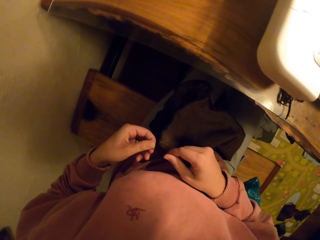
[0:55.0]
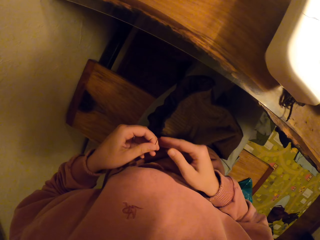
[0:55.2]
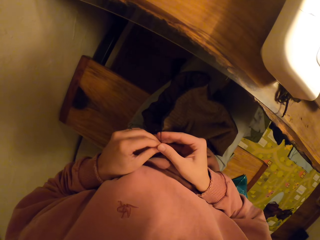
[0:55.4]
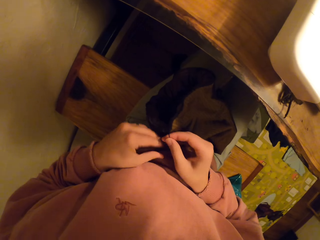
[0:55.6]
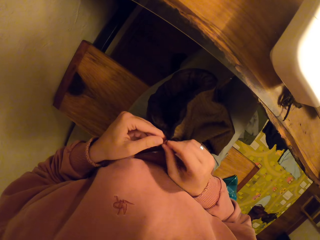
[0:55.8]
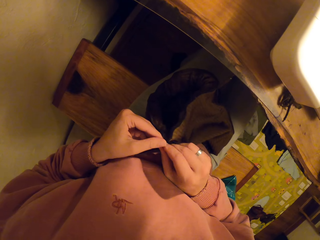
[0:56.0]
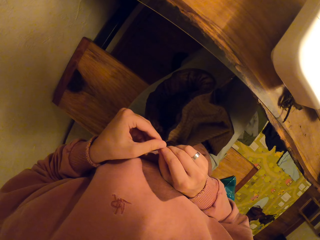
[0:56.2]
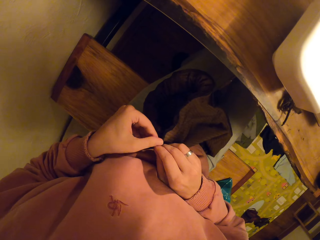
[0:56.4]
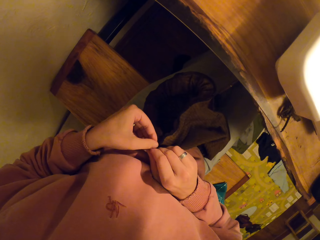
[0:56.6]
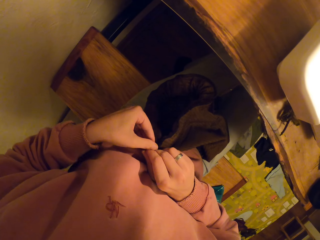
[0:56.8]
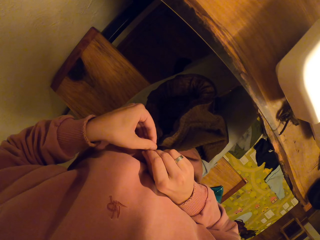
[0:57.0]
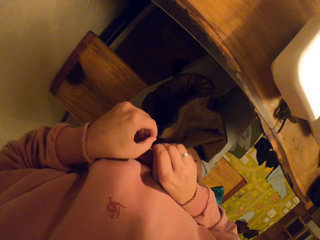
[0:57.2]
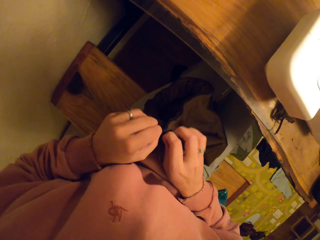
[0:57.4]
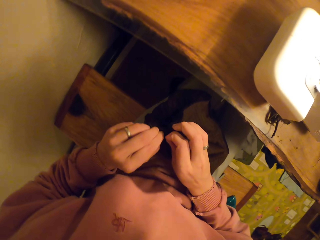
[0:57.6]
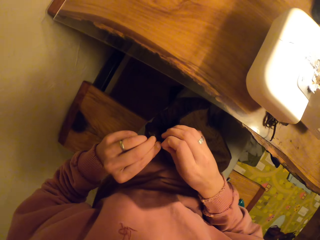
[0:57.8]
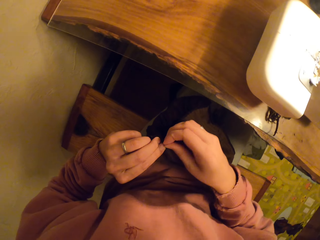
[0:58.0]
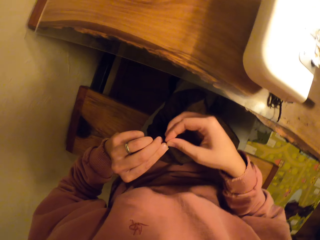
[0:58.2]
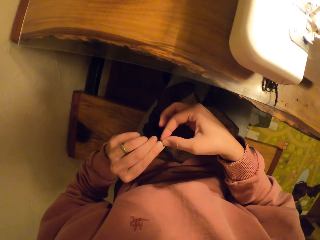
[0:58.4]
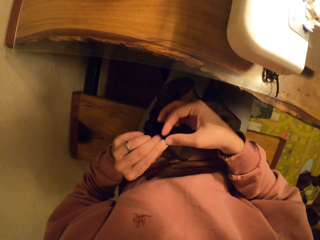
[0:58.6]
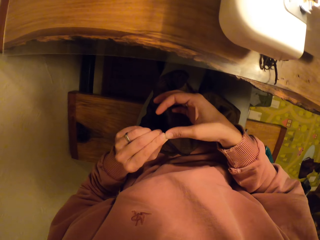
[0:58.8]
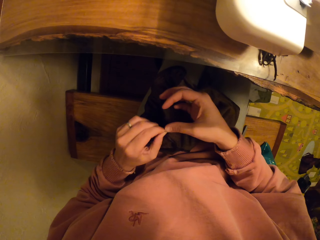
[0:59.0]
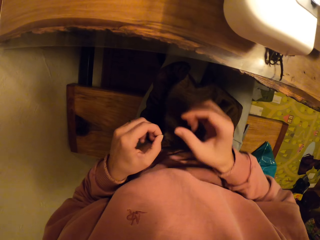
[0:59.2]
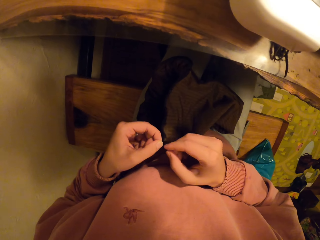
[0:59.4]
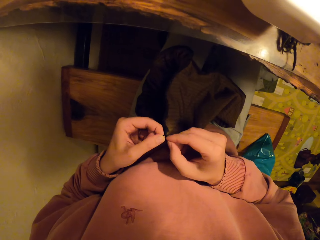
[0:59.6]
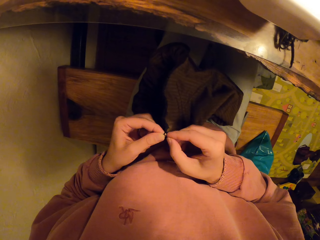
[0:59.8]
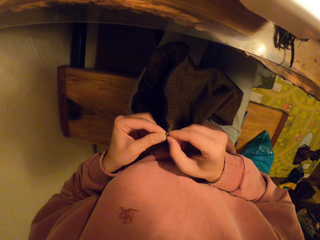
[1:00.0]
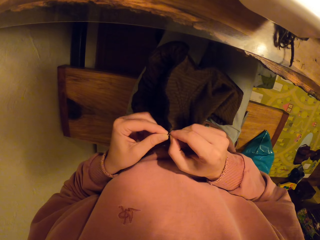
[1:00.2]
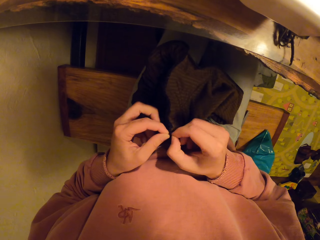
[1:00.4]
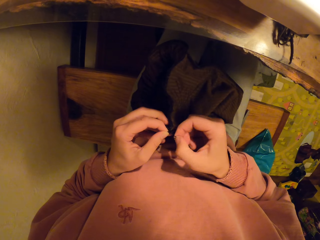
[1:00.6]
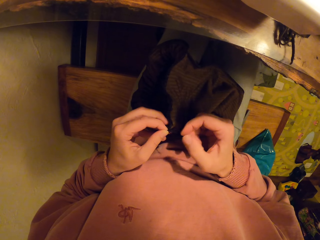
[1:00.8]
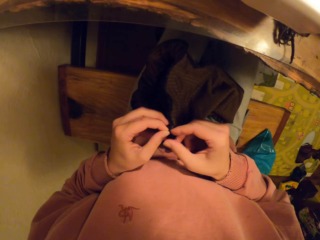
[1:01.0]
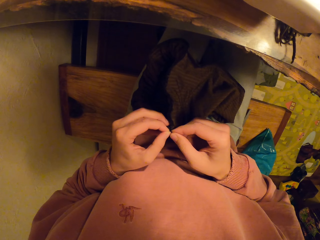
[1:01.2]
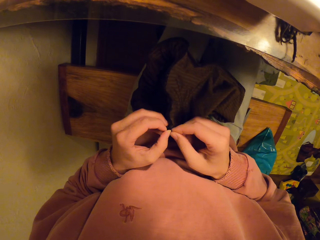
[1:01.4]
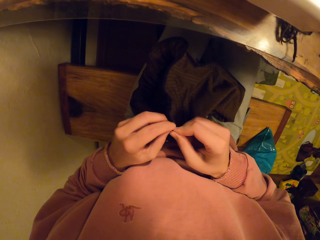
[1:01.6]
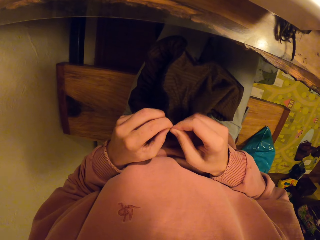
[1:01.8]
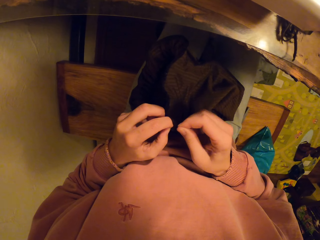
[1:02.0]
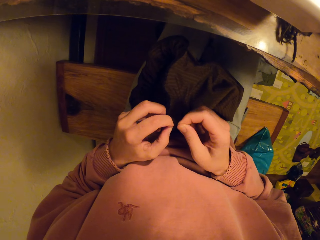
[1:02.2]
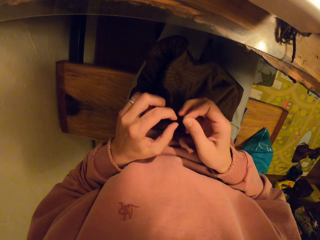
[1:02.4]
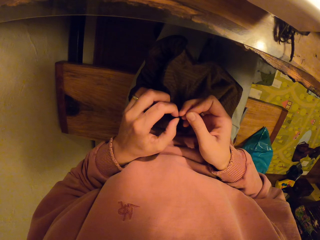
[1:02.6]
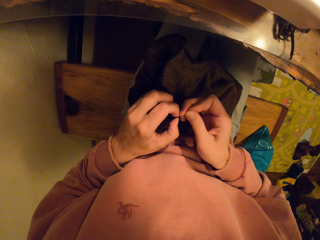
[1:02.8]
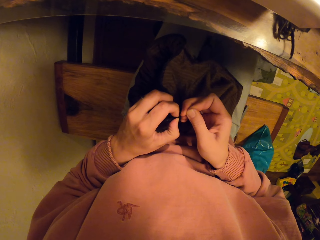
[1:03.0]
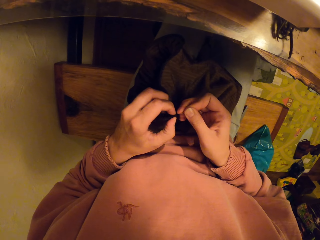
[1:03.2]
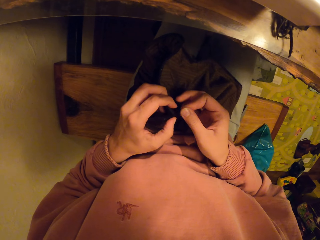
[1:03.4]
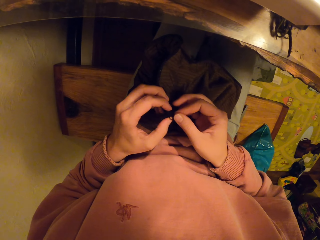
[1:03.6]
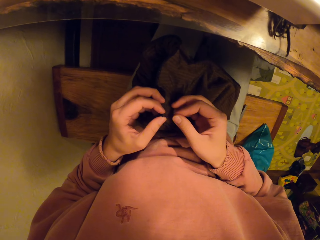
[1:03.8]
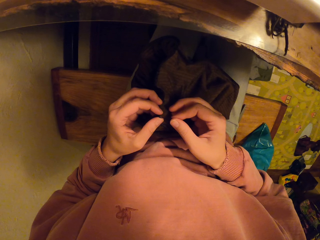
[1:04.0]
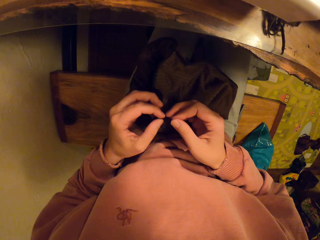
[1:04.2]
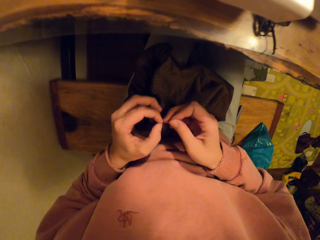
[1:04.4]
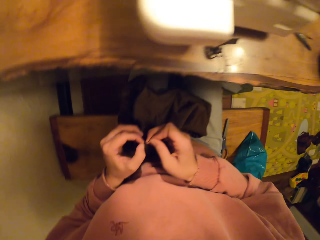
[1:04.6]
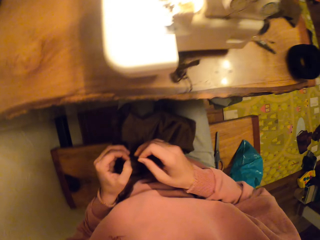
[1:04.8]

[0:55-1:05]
The camera wearer ties the string.

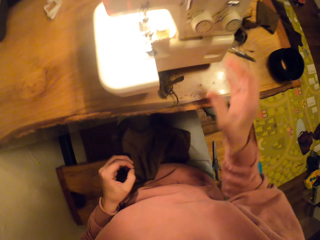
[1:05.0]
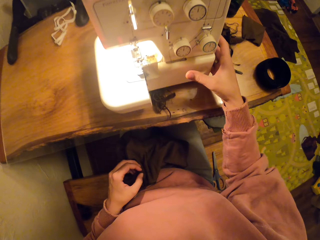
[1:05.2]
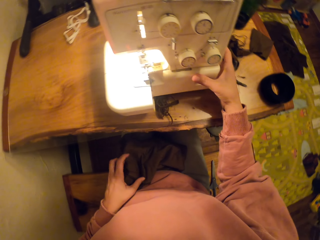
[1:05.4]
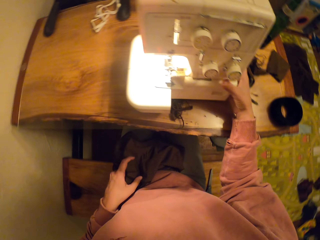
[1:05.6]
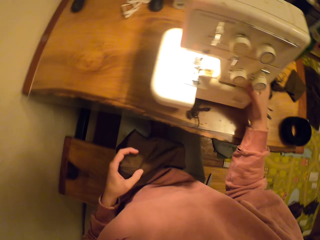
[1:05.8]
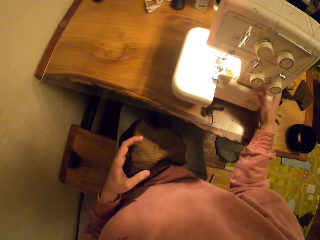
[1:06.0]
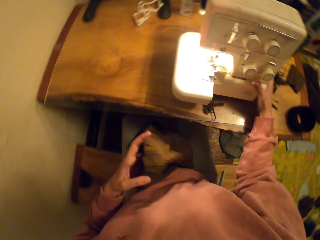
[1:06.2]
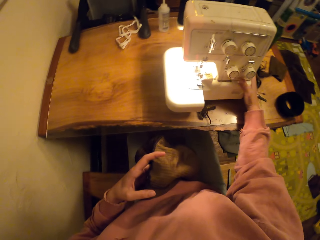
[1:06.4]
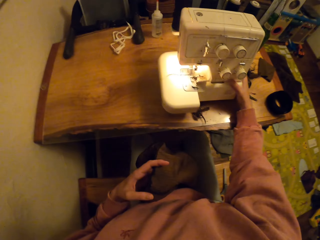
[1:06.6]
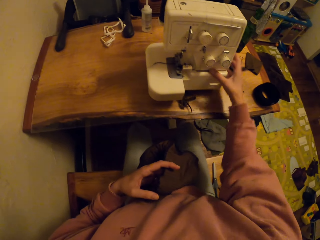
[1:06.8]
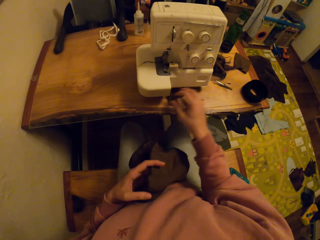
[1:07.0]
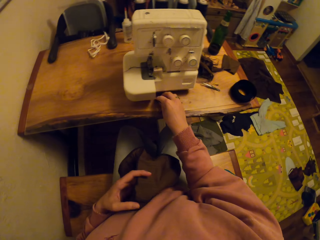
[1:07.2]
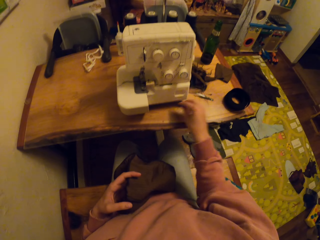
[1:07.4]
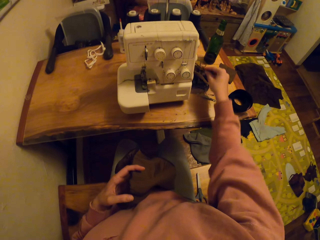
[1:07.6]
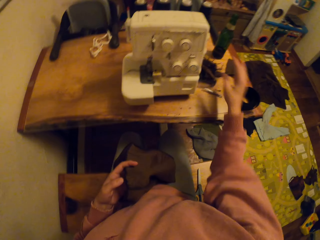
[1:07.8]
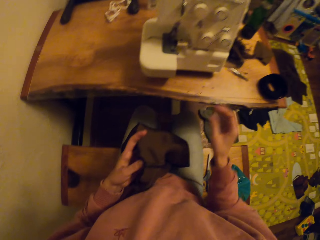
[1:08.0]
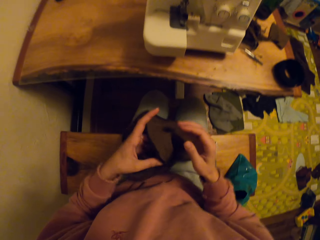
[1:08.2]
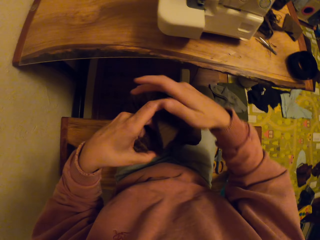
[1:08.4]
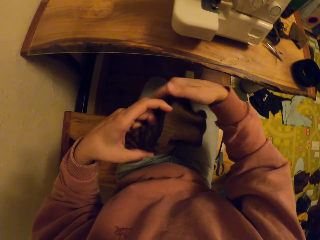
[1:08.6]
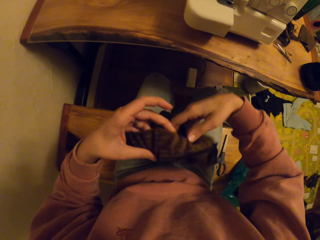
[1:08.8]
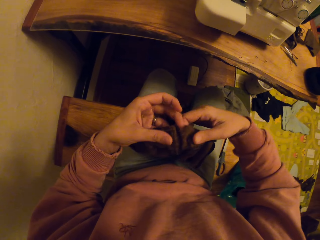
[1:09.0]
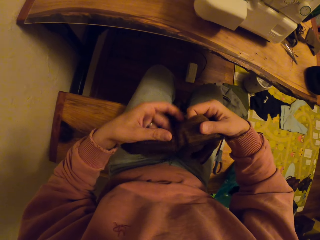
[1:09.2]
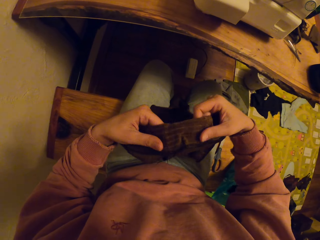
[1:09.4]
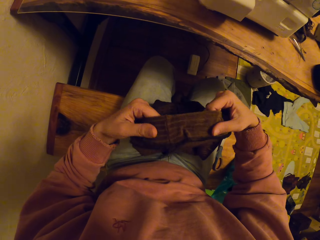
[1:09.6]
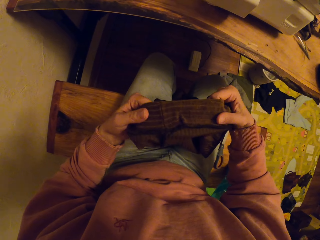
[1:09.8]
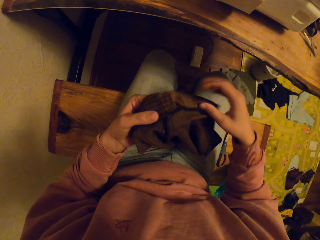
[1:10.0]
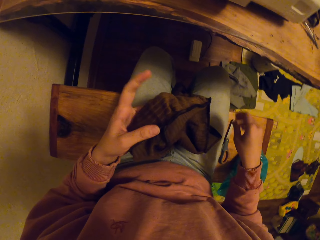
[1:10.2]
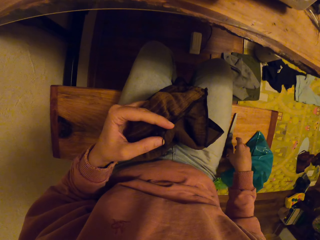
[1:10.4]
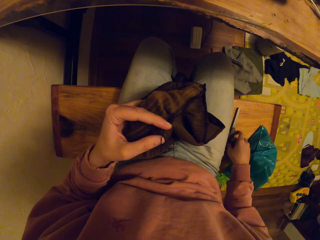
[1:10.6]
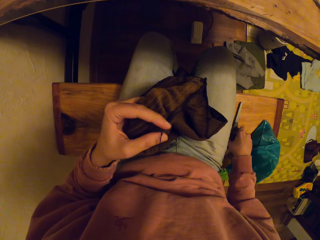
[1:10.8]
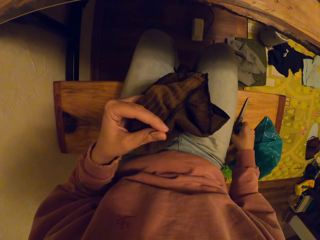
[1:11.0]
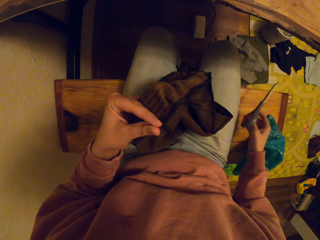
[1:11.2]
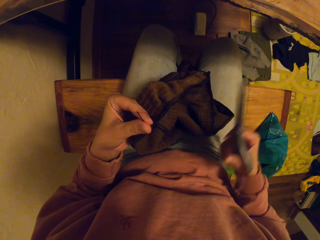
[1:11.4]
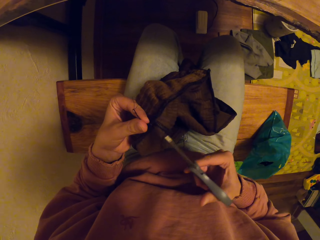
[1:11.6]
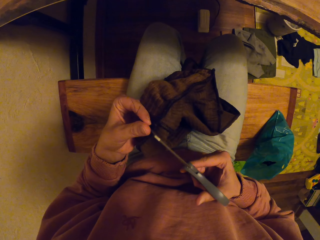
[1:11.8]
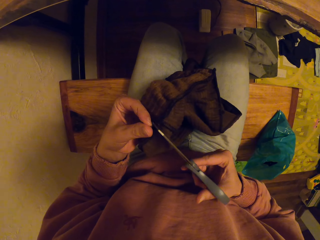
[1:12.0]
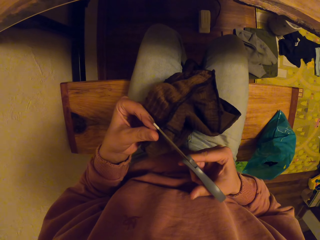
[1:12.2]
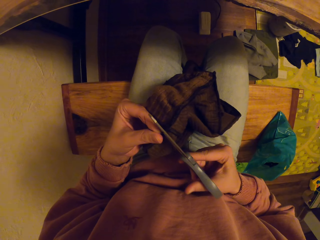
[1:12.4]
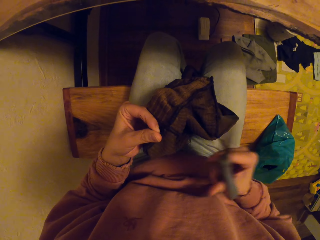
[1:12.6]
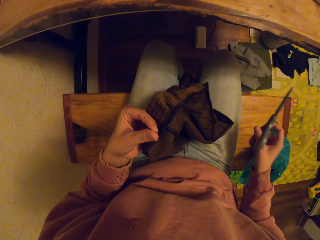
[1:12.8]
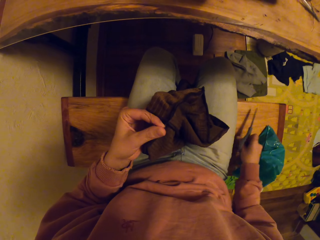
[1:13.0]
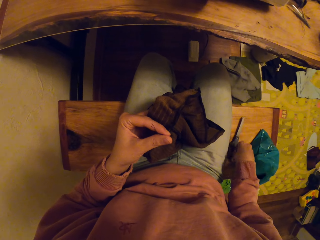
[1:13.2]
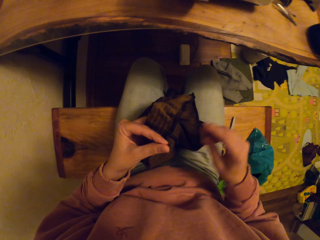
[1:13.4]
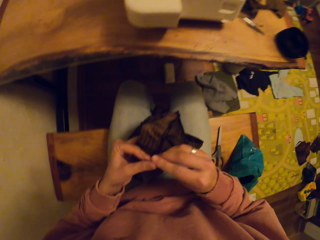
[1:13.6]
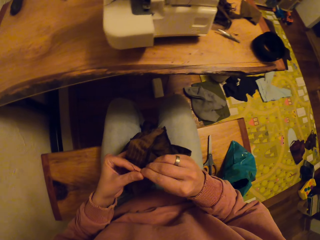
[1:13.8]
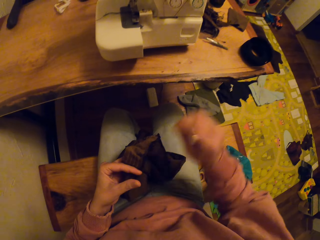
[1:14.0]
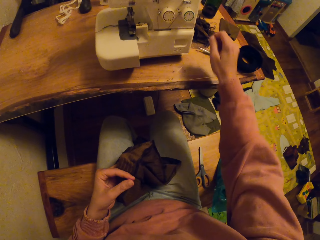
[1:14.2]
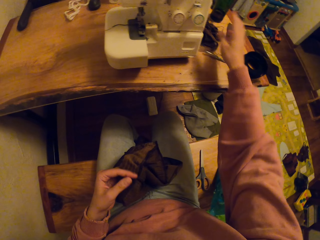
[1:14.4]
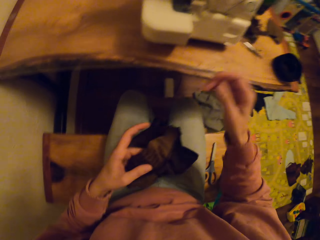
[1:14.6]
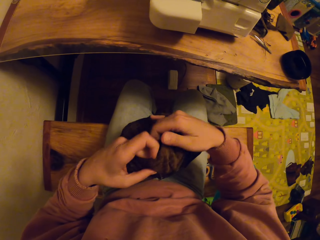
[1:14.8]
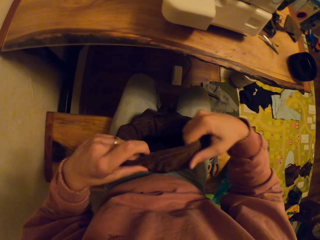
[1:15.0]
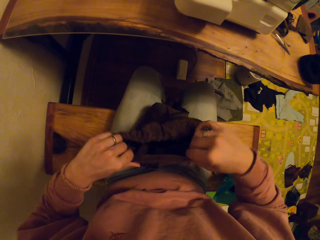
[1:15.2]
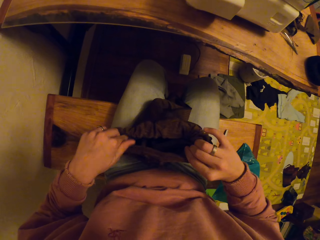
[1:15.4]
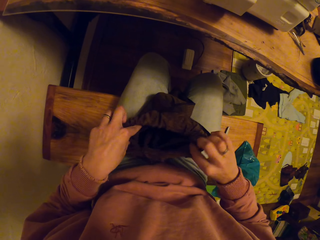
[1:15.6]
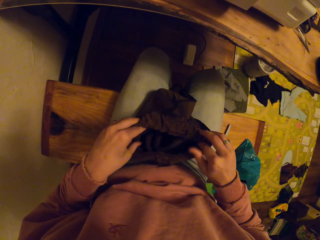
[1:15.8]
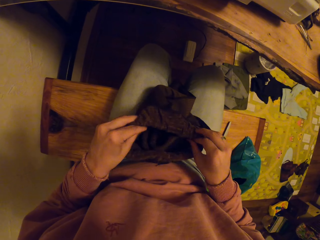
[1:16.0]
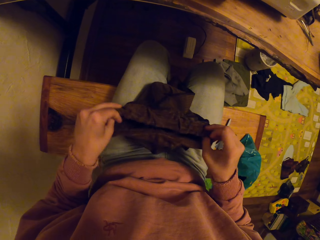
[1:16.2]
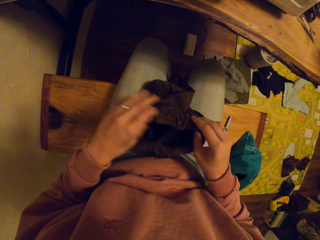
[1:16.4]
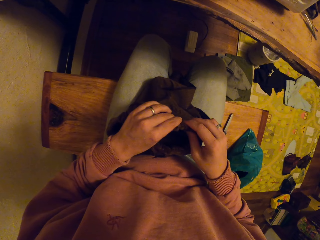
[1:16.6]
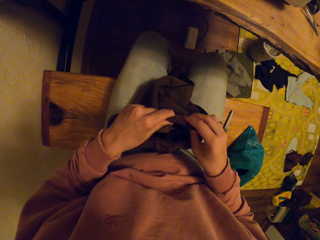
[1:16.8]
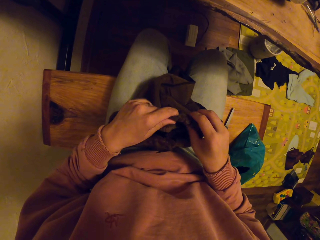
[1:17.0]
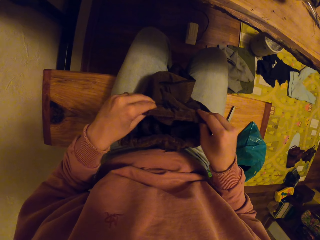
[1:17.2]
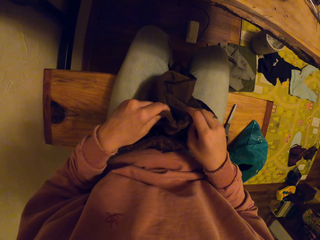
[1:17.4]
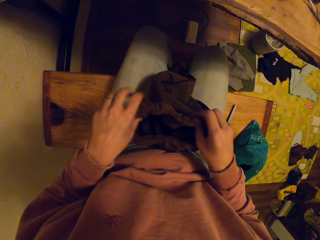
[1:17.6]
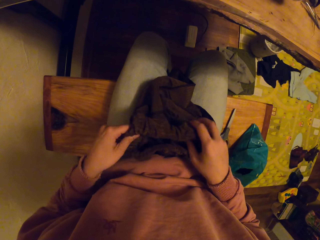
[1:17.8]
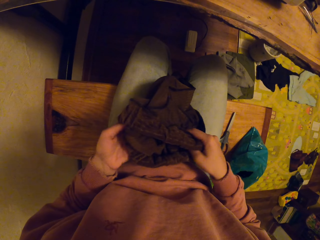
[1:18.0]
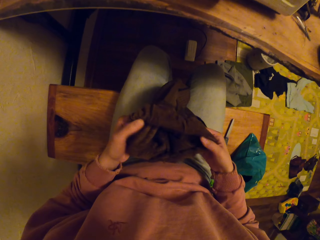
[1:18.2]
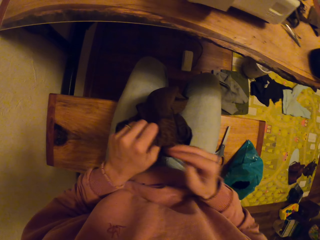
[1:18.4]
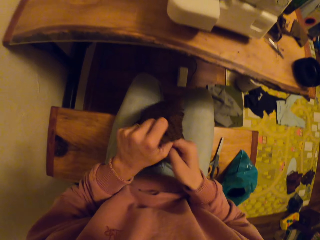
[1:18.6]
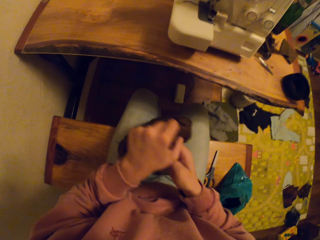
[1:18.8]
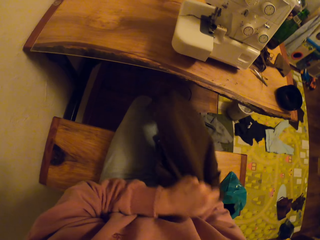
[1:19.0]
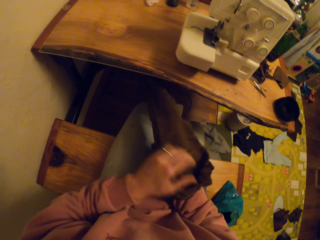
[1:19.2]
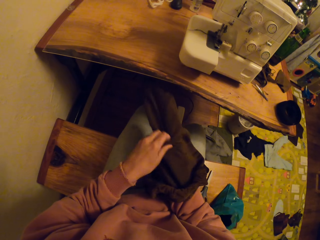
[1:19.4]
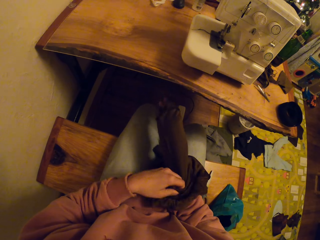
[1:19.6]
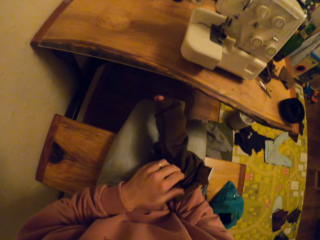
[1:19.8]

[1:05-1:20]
The camera wearer puts off the machine light. They move the string and pull away the strings. They take the scissors on the bench. They cut the yarn cord with the scissors. They put away the string. They stretch the trousers.
